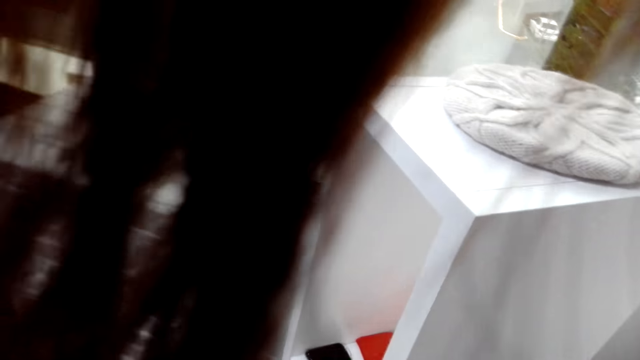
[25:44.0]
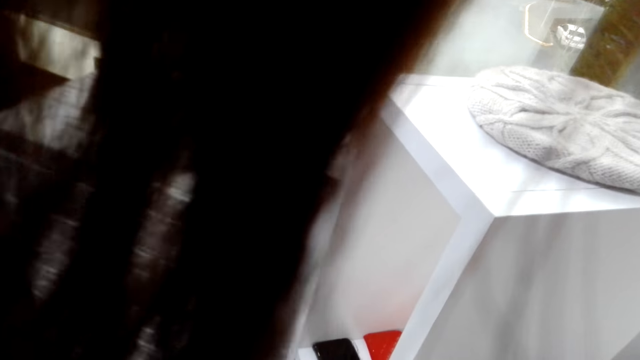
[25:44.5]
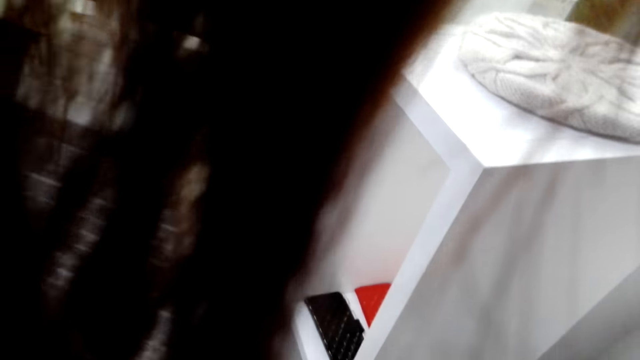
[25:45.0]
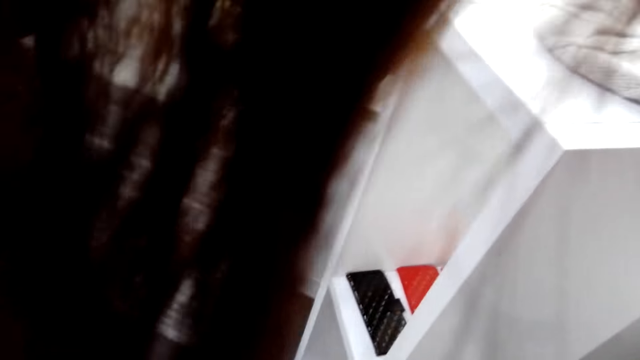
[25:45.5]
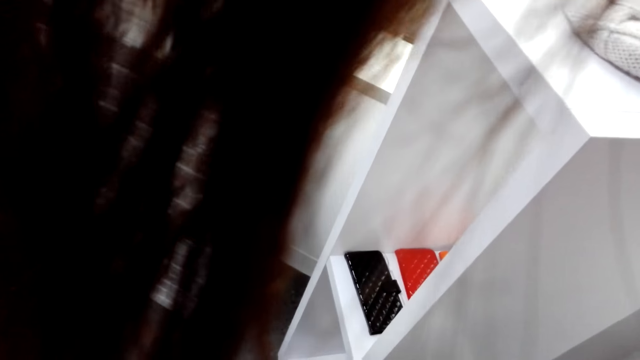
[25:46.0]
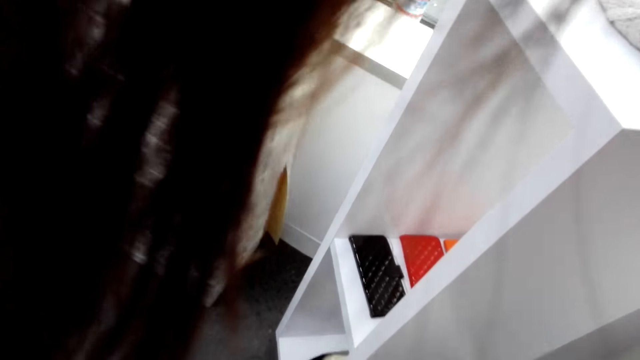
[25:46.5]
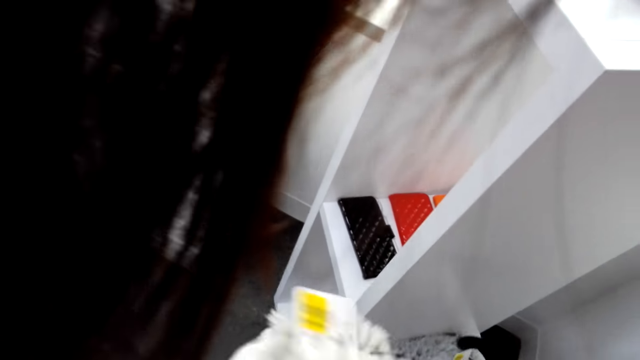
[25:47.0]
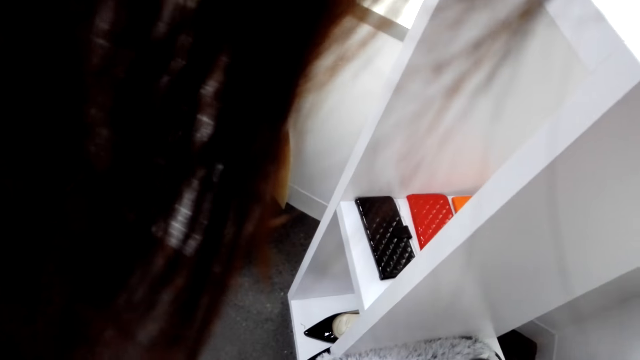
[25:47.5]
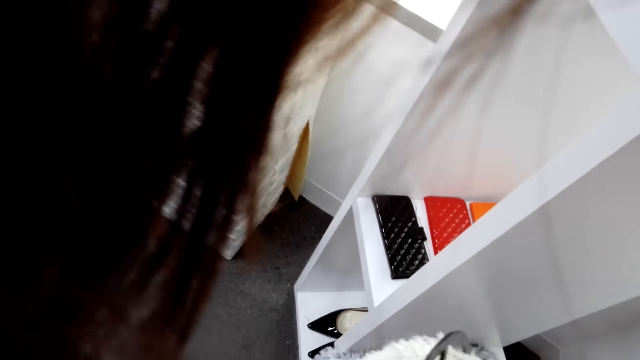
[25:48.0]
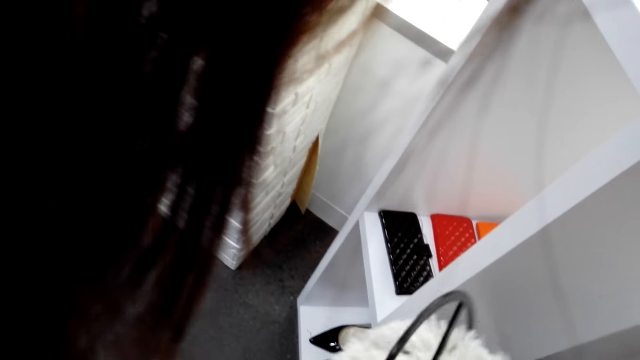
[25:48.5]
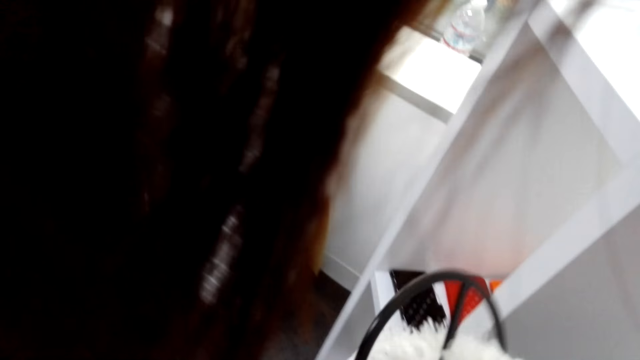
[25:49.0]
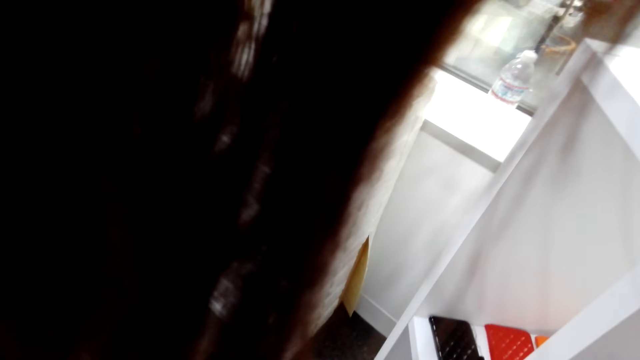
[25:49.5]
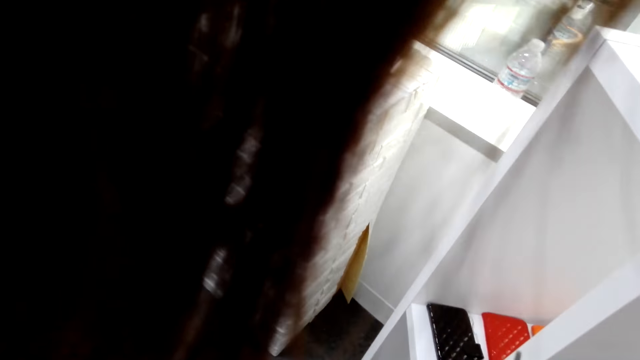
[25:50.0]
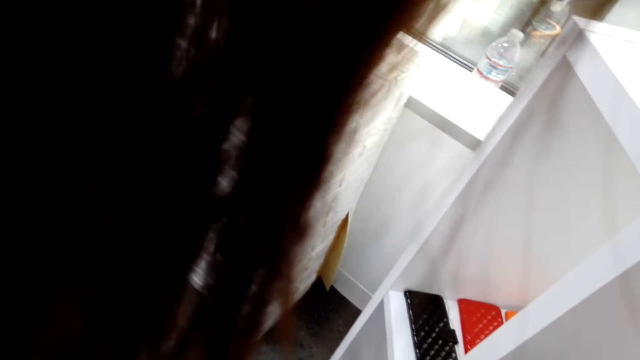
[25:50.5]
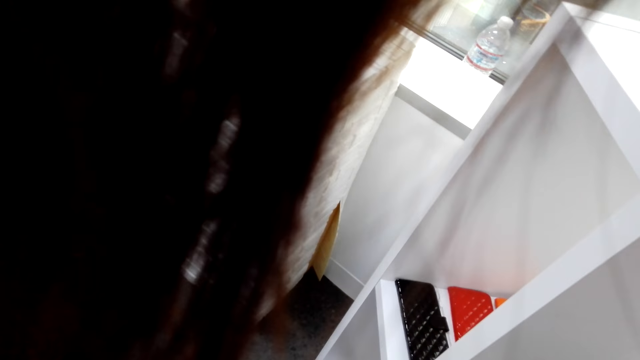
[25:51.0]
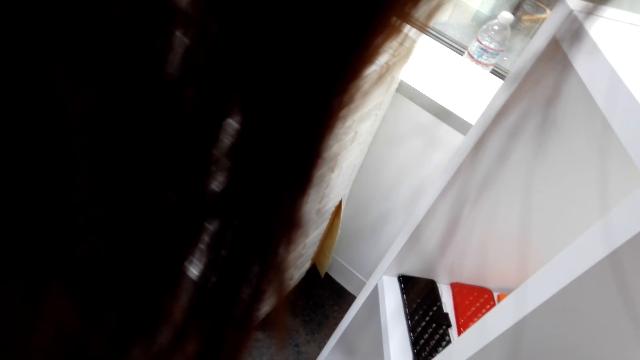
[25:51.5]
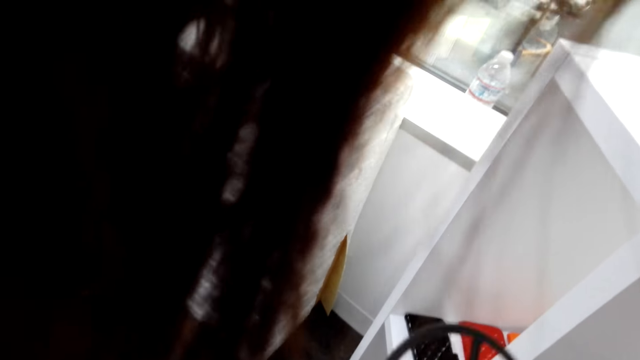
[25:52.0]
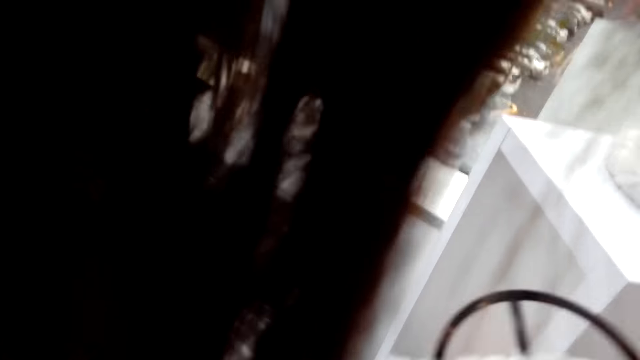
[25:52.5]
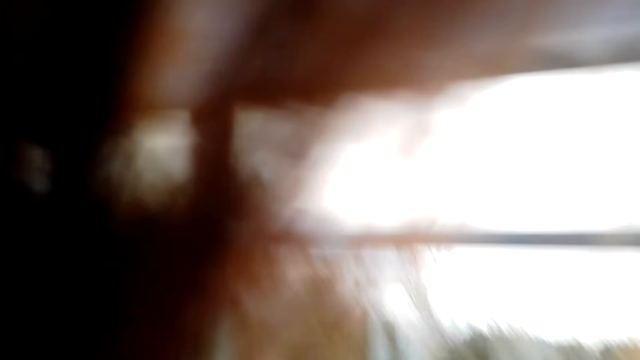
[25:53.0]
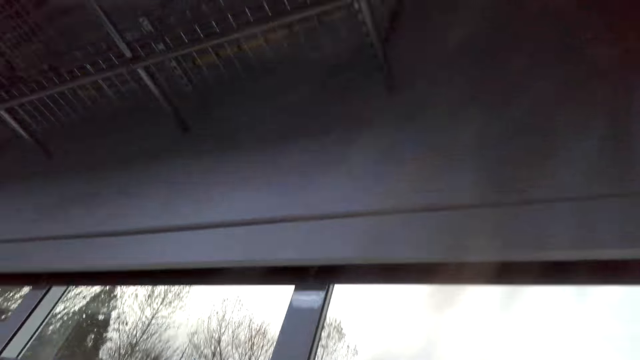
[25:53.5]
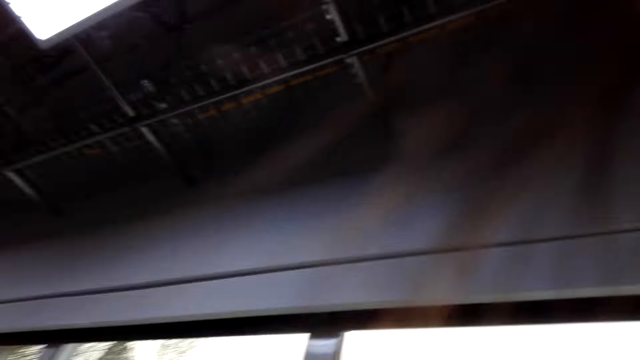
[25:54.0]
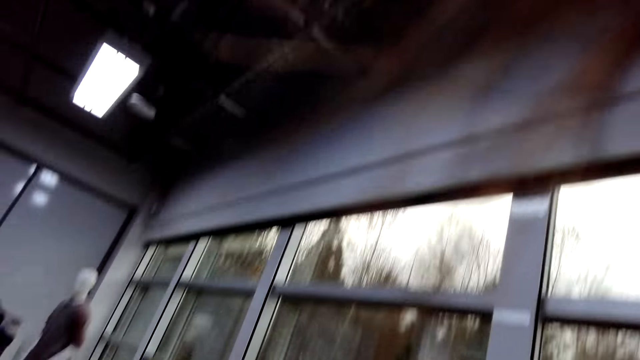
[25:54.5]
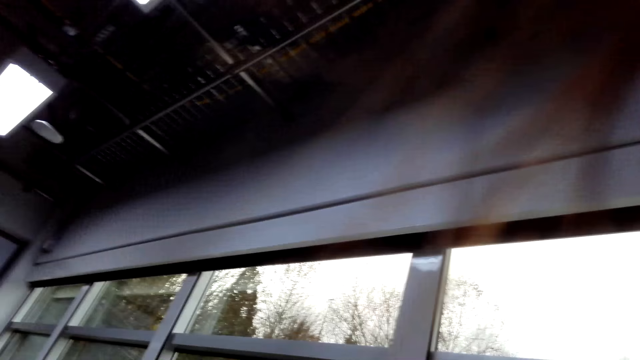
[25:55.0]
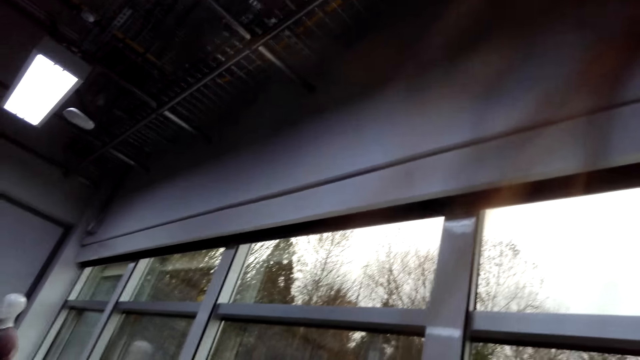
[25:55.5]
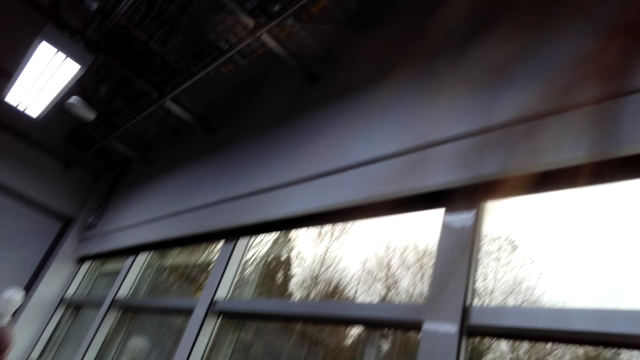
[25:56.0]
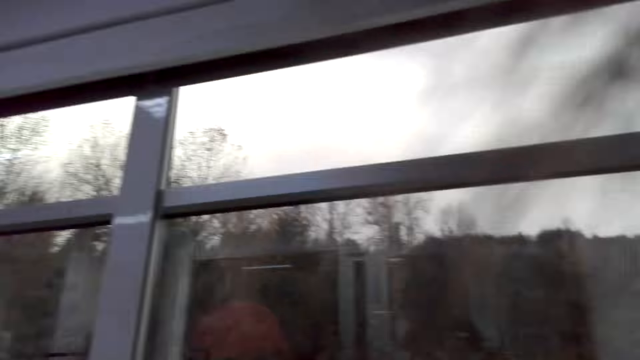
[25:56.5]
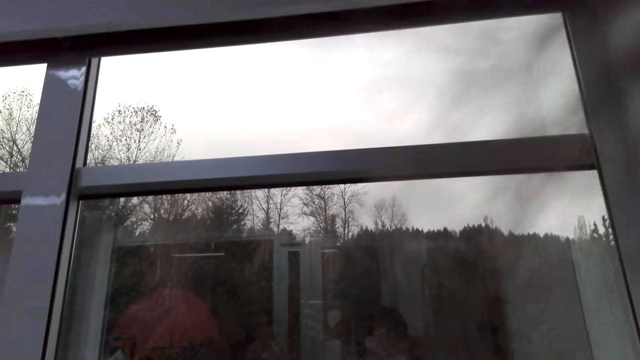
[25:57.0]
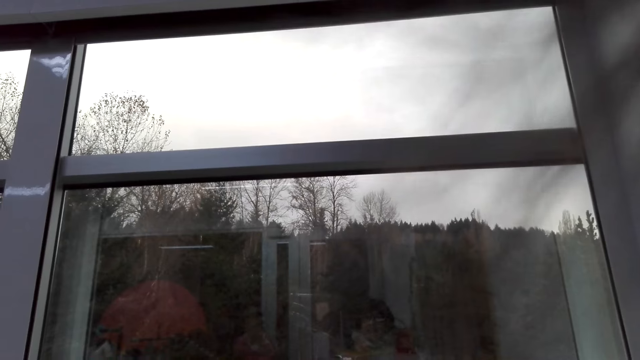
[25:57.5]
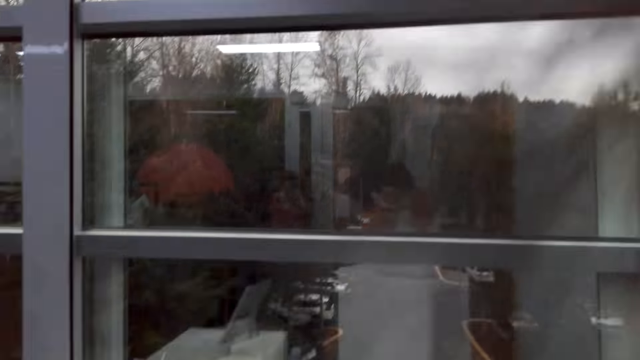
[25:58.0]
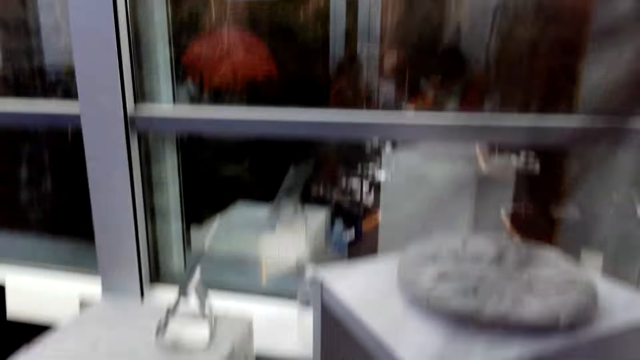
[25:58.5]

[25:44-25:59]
A woman with another woman discusses something with a man. The camera wearer stares at the cardboard. They inspect the scarf. The other woman selects the blouse from the hanger. The camera wearer looks around the room.

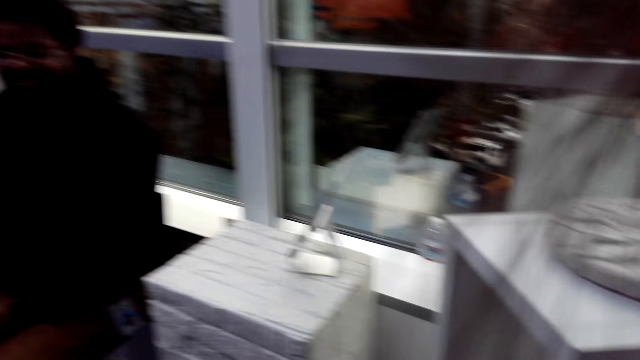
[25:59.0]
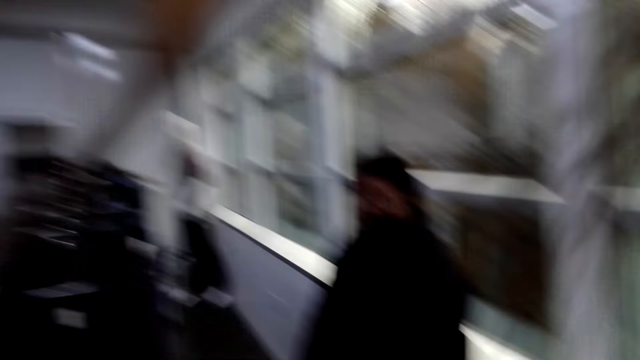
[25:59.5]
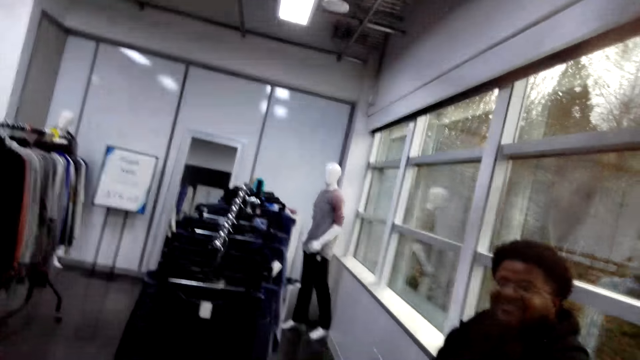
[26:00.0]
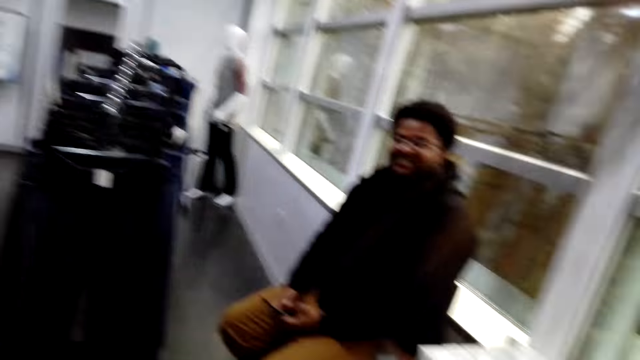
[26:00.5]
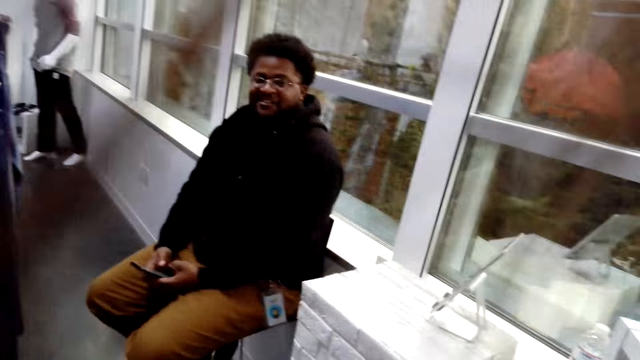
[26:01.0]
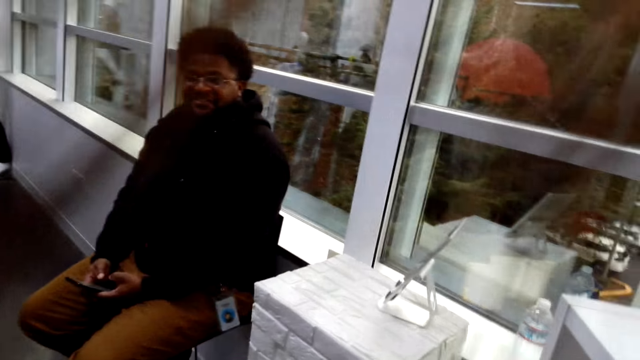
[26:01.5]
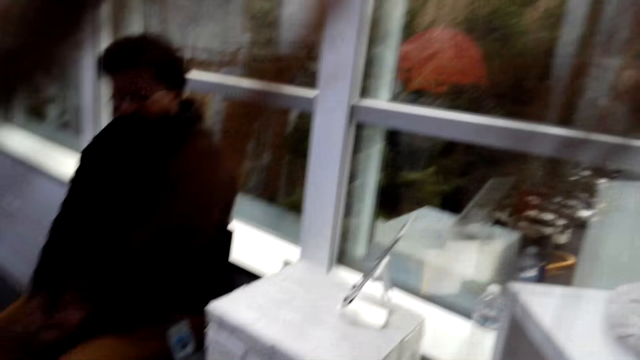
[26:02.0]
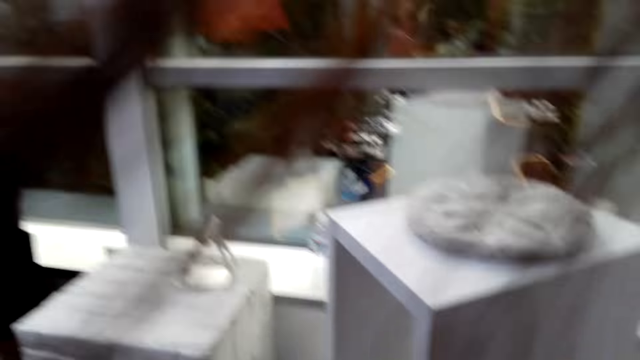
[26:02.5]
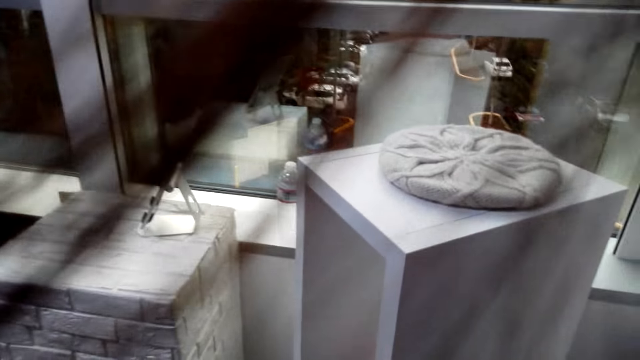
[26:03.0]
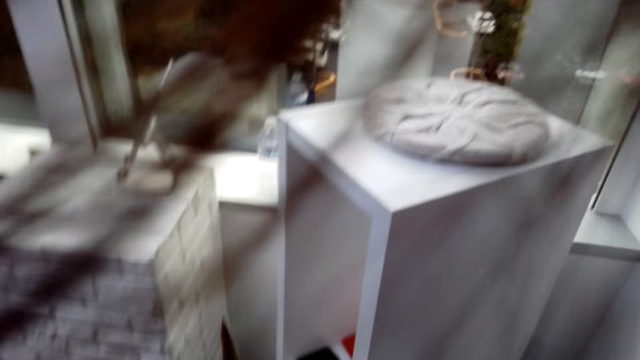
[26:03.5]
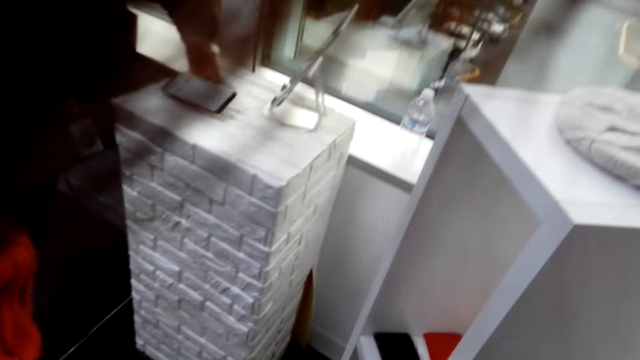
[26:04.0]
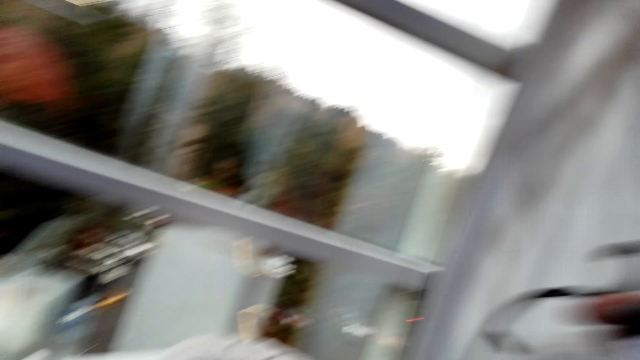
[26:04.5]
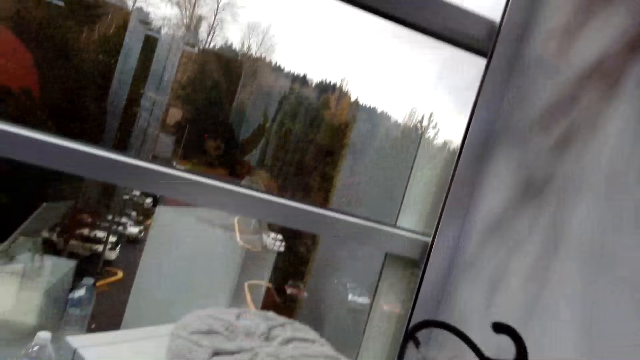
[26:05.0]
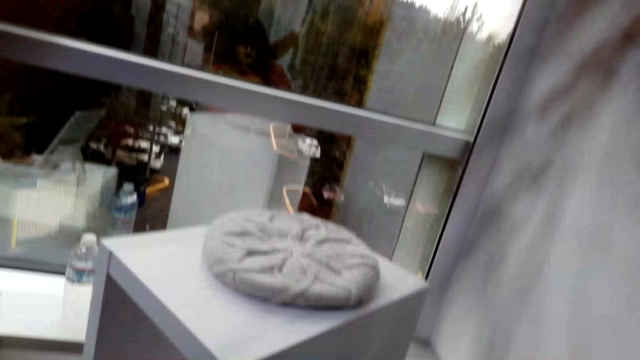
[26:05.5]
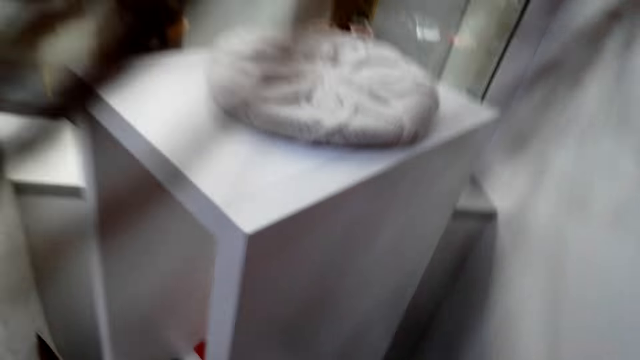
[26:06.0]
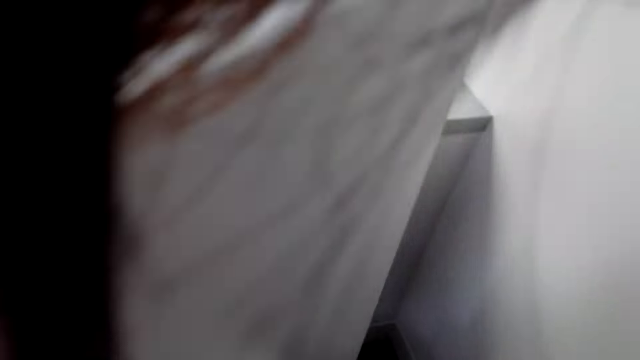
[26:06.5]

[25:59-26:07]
The camera wearer talks to a man.
